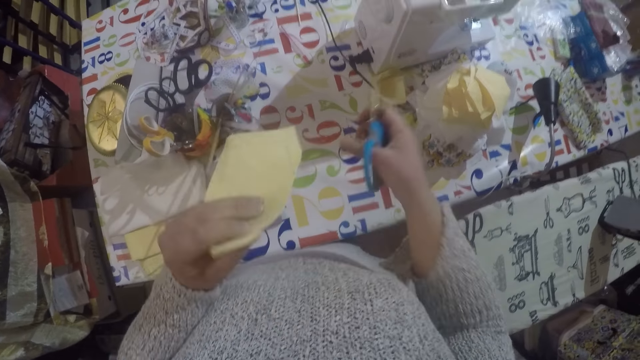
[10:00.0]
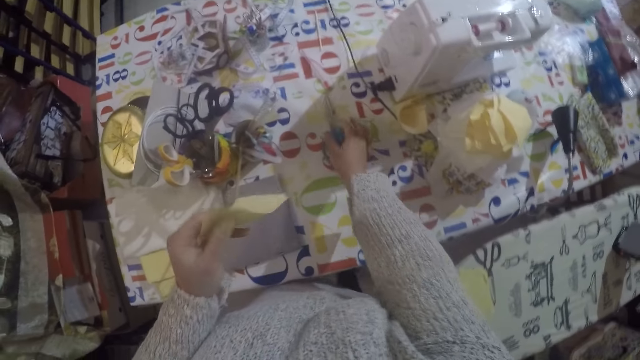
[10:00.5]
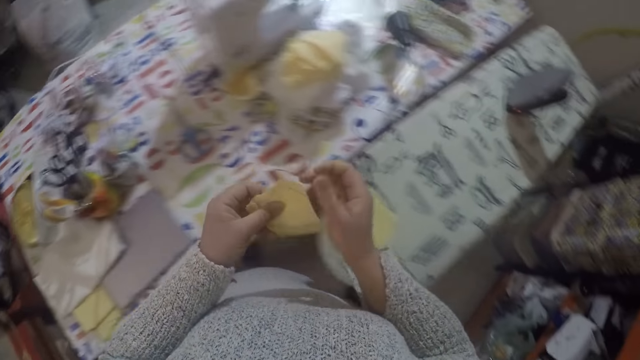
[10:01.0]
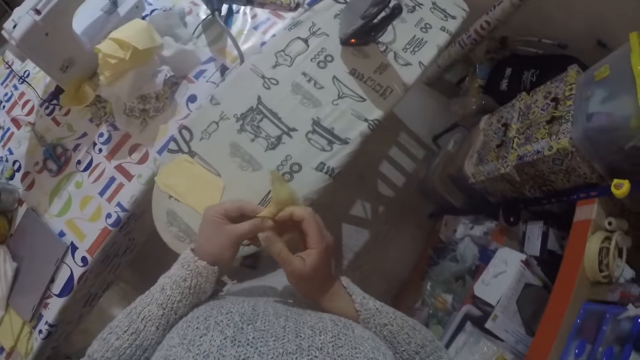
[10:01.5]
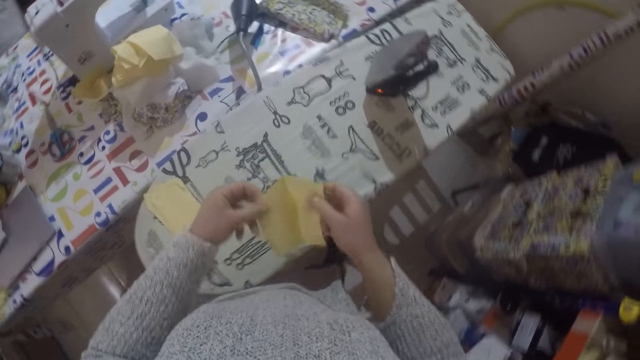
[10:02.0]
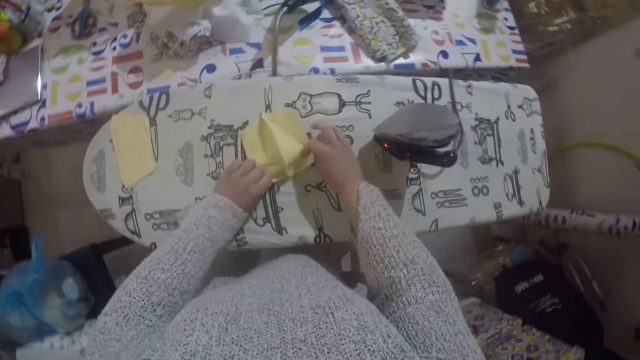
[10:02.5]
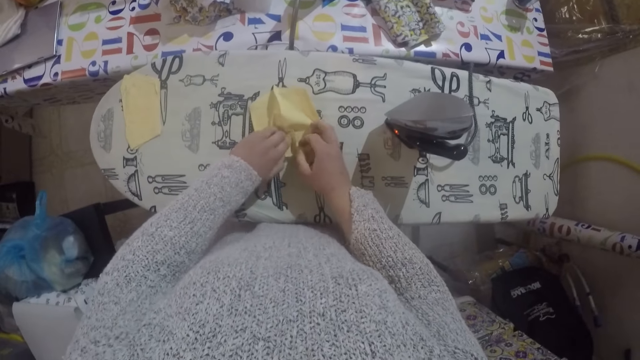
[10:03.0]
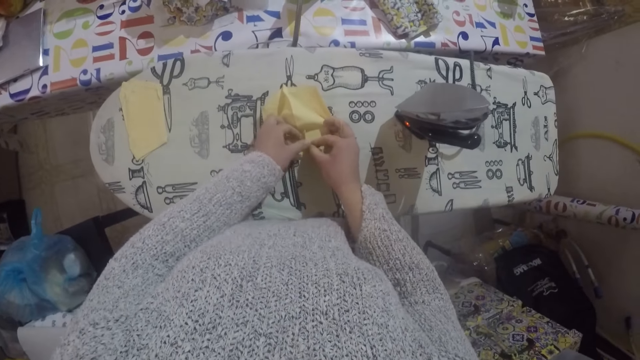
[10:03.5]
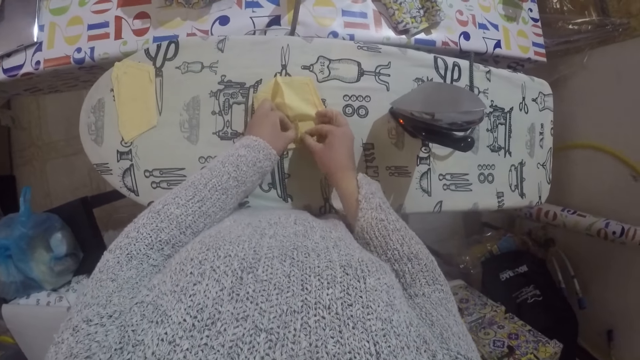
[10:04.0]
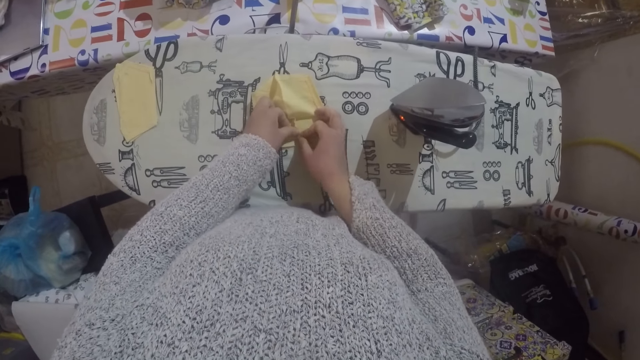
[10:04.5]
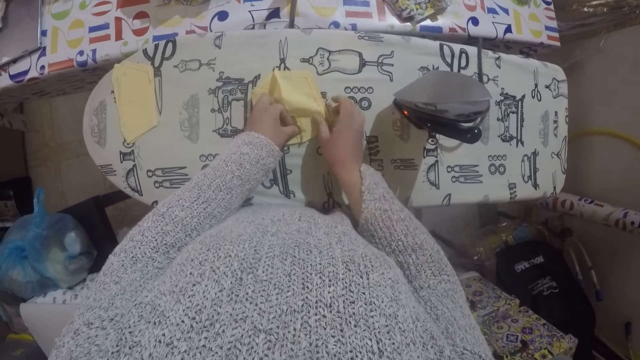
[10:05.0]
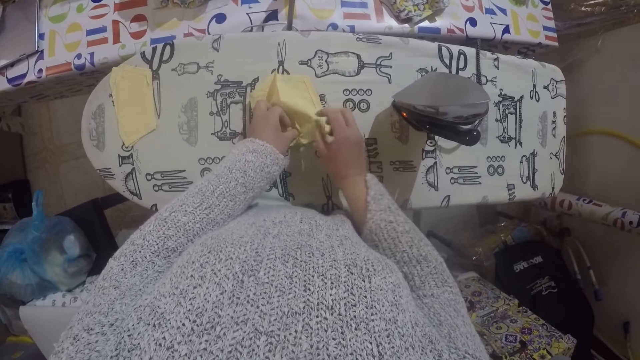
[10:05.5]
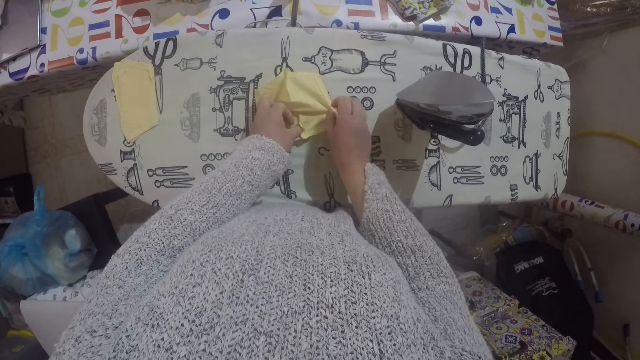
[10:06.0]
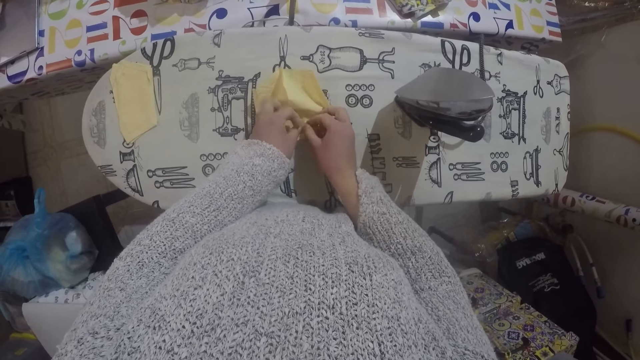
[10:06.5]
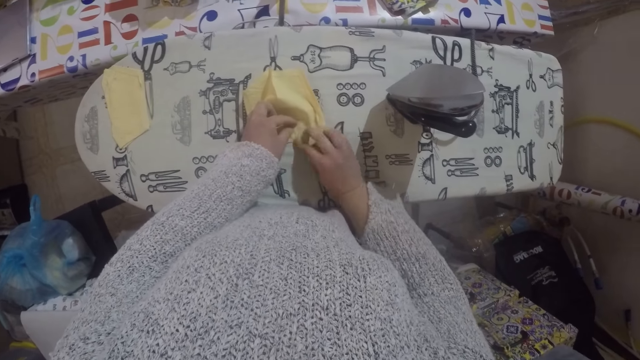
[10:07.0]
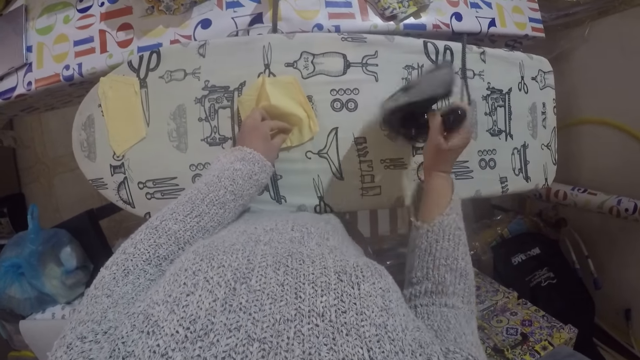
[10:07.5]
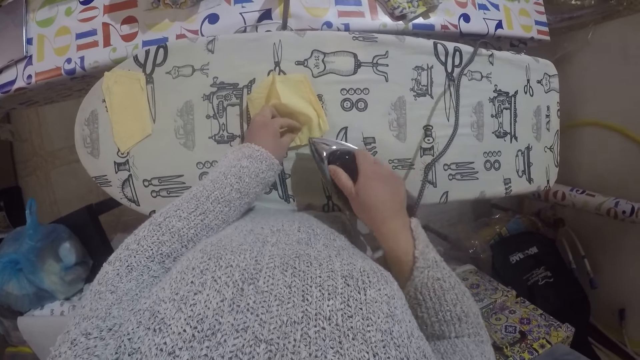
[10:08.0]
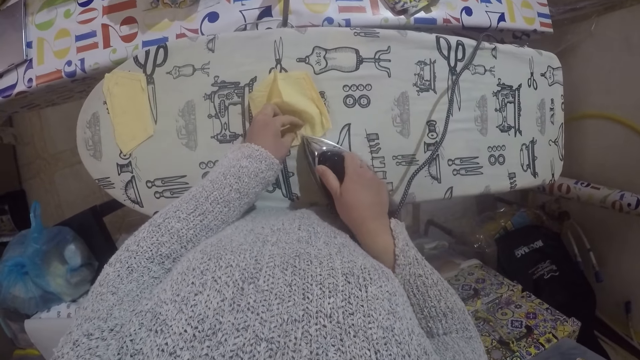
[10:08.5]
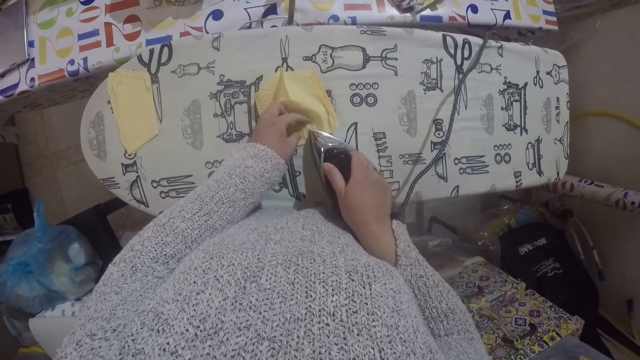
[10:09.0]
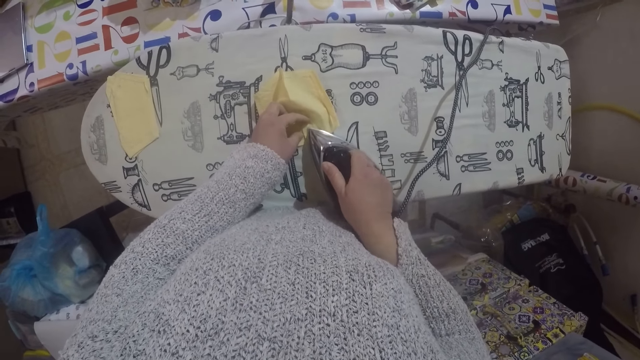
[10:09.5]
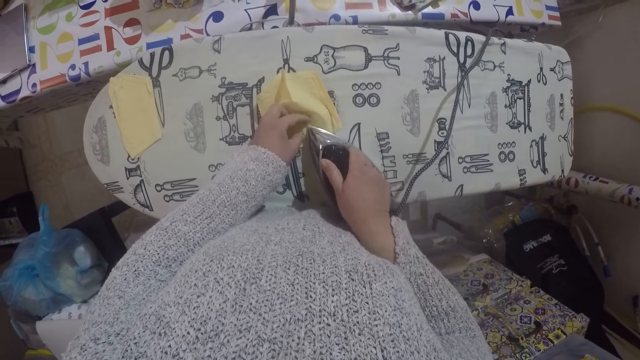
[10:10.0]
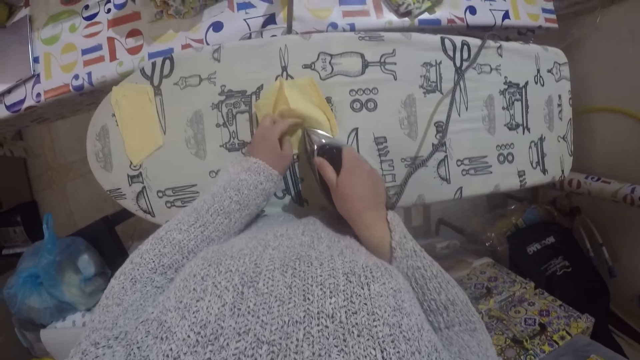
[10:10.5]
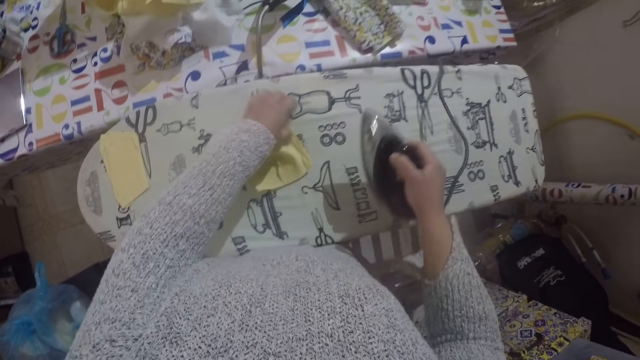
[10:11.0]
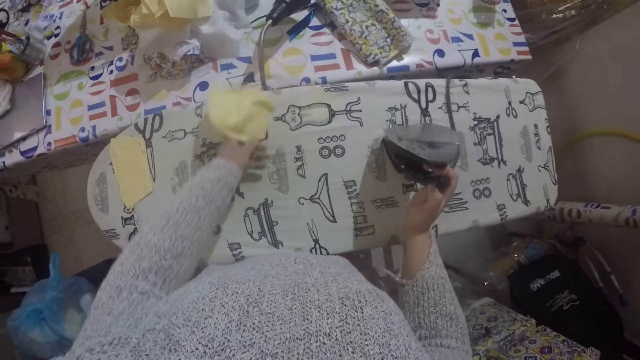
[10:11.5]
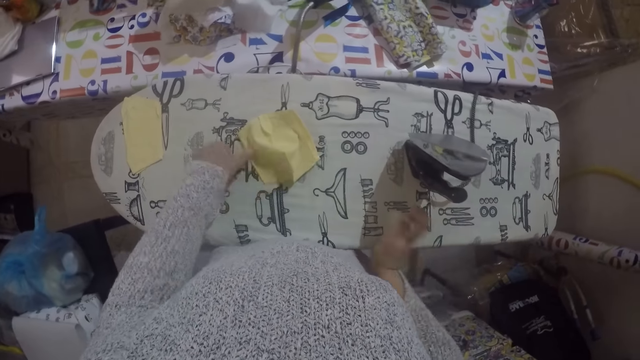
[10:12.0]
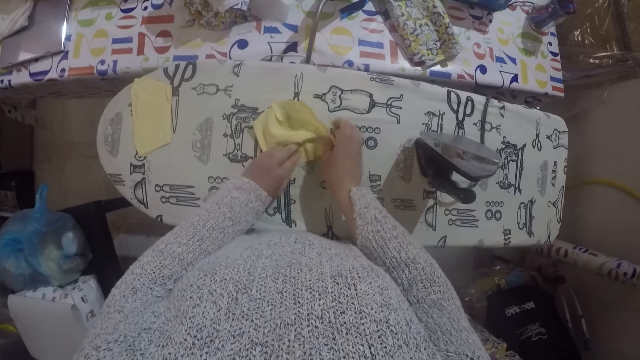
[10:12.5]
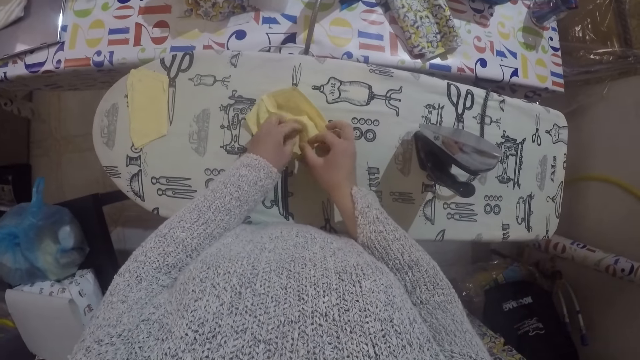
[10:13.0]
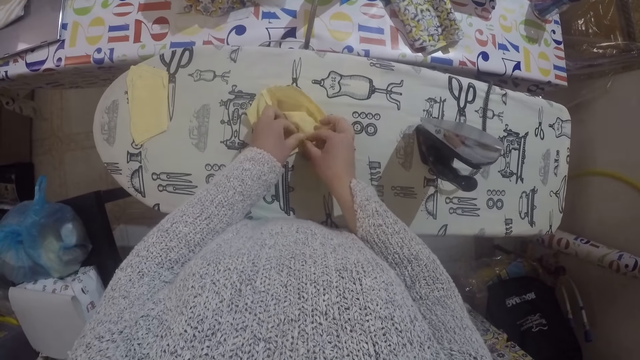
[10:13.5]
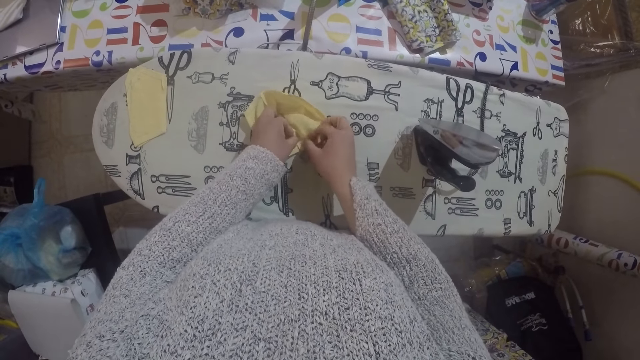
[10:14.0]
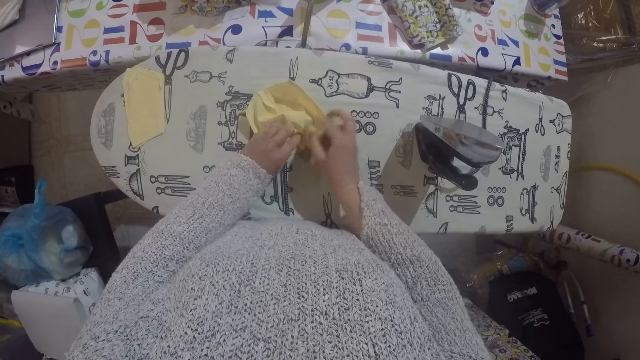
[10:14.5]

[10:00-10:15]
The camera wearer puts the scissors on the table. She cuts the thread with the scissors. She walks towards the iron board. She unfolds the material and places the material on the ironing board. She straightens the piece of cloth with her hands on the ironing table. She picks up the iron box. She irons the cloth on the ironing table with the ironing box. She turns the material. She places the iron box on the iron board. She straightens the piece of cloth with her hands on the ironing table.

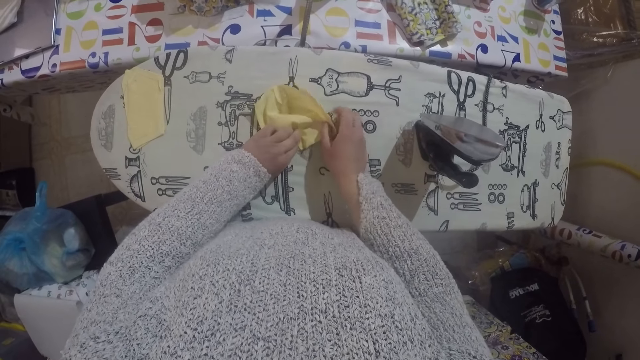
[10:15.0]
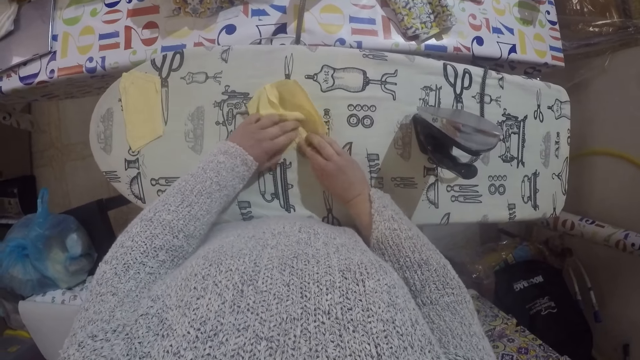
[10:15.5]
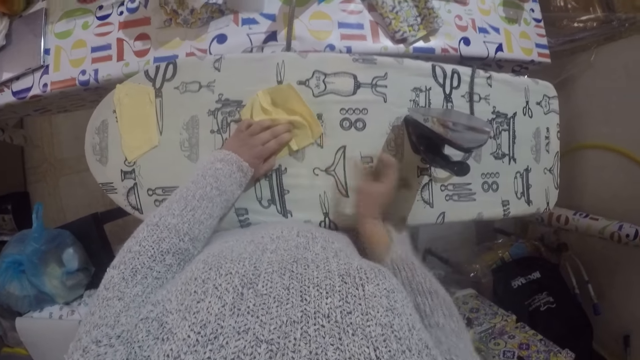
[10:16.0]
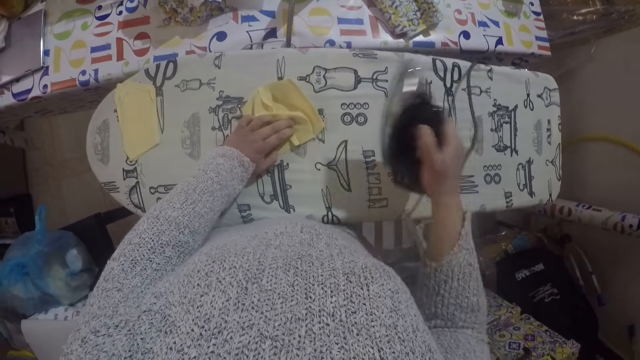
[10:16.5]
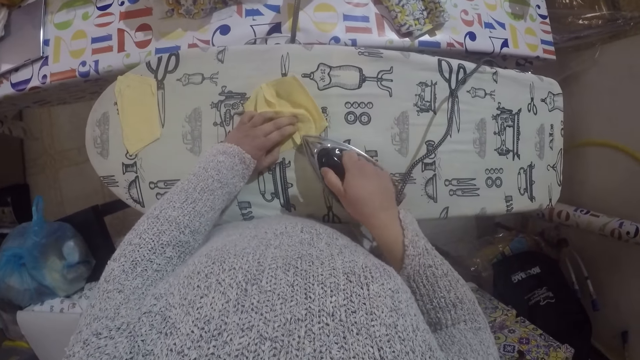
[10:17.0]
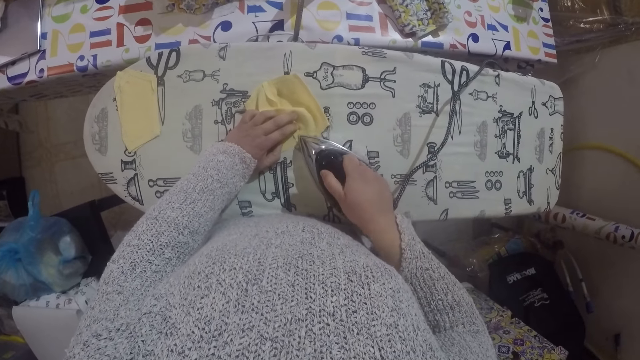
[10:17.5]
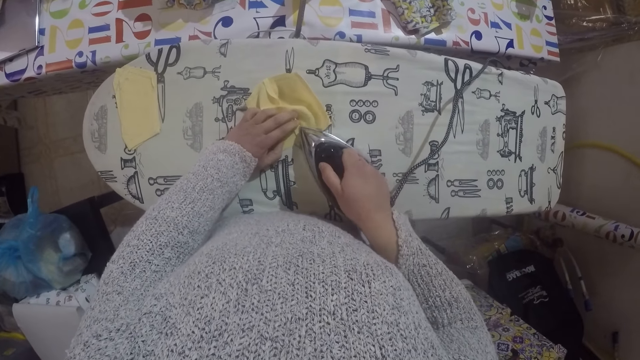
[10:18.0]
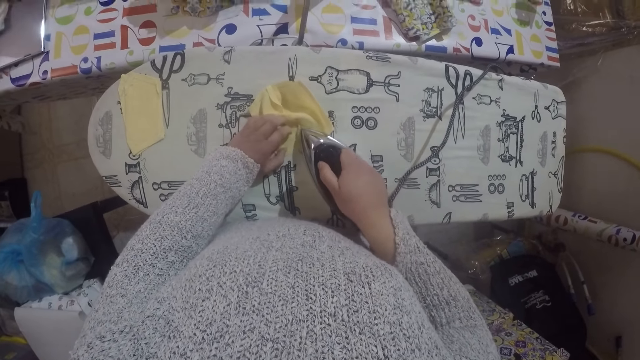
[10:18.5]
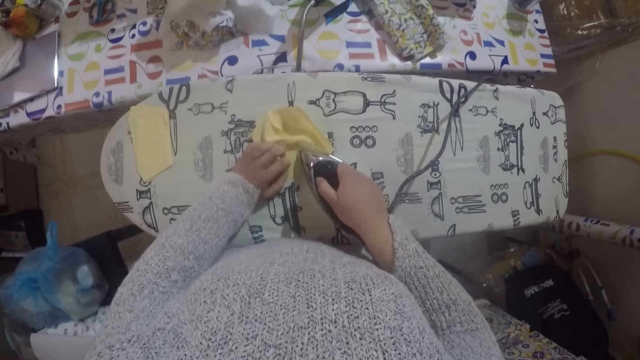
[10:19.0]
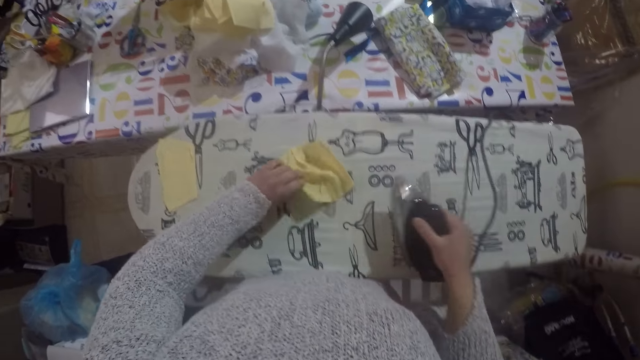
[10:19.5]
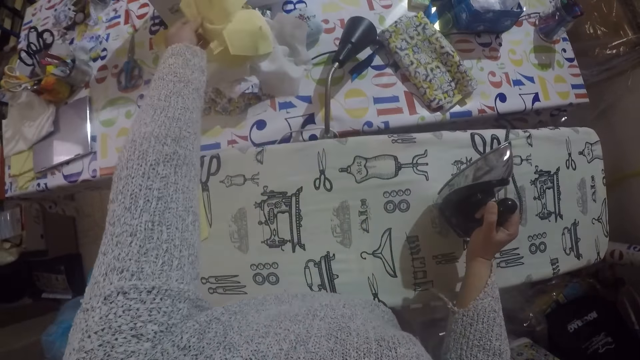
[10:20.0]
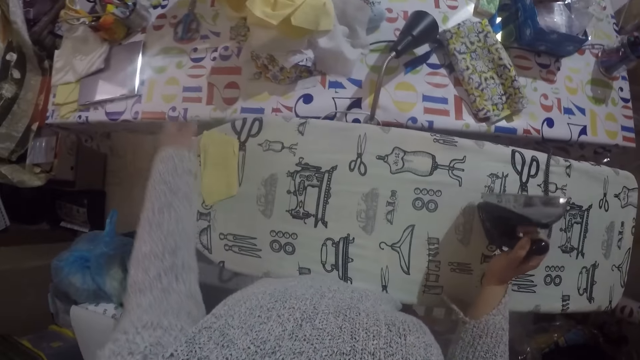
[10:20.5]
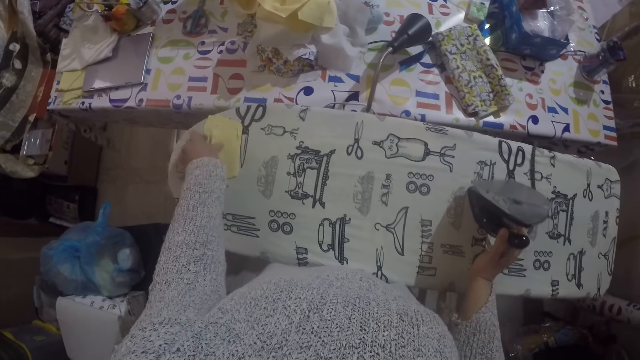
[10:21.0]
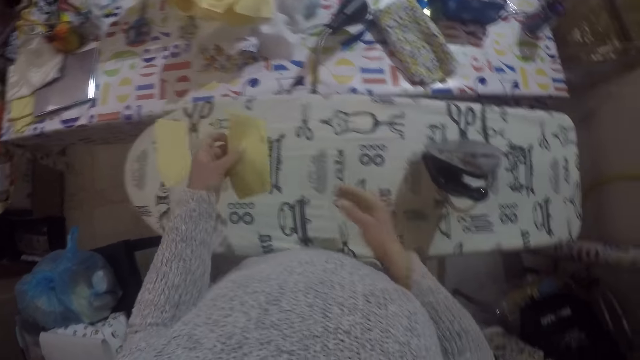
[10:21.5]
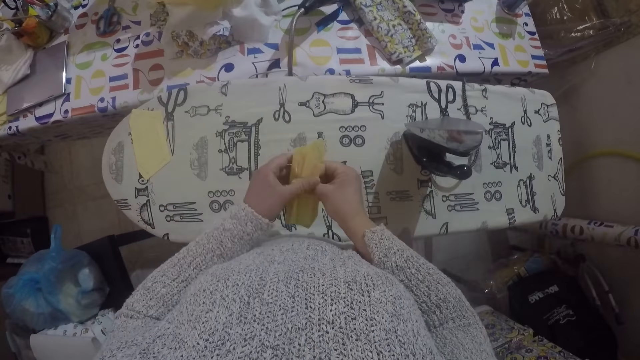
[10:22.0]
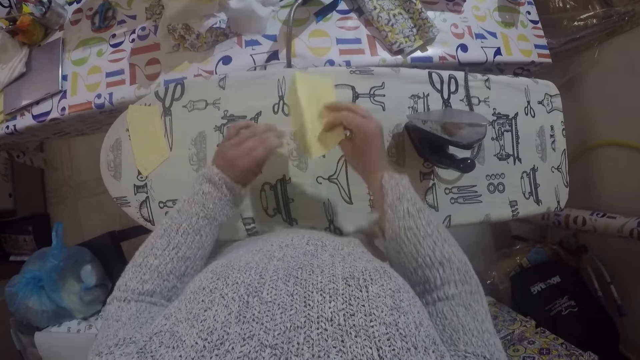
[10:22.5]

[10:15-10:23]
The camera wearer picks up the iron box. She irons the cloth on the ironing table with the ironing box. She moves the material to the pile. She places the iron box on the iron board. She puts the piece of cloth down on the table. She picks up the piece of cloth on the ironing table. She unfolds the material. She straightens the piece of cloth with her hands on the ironing table.
